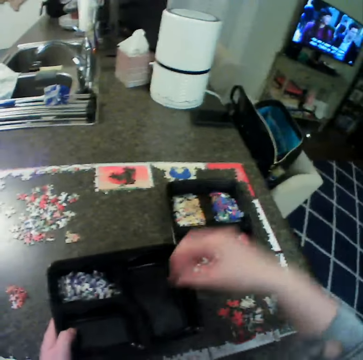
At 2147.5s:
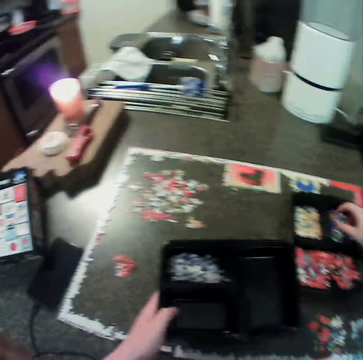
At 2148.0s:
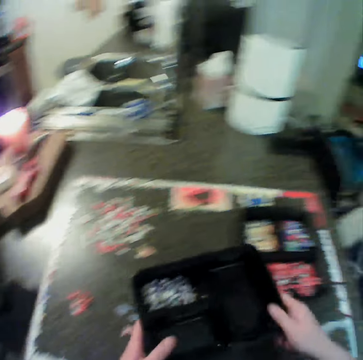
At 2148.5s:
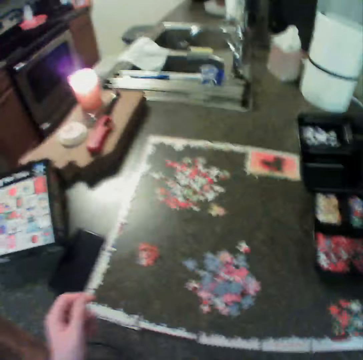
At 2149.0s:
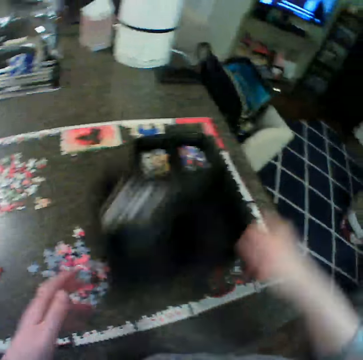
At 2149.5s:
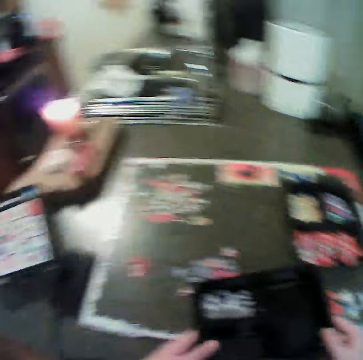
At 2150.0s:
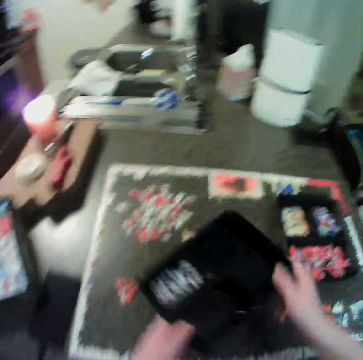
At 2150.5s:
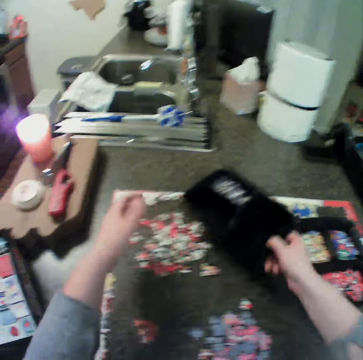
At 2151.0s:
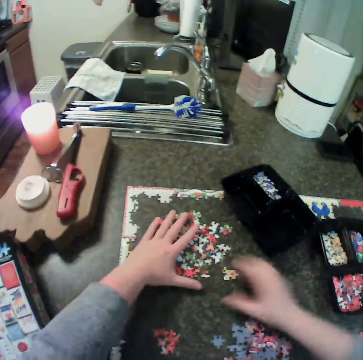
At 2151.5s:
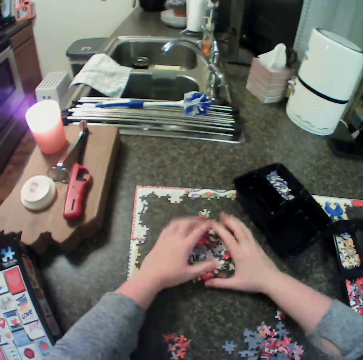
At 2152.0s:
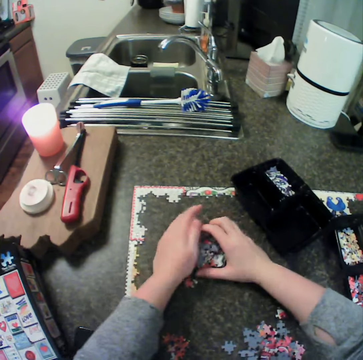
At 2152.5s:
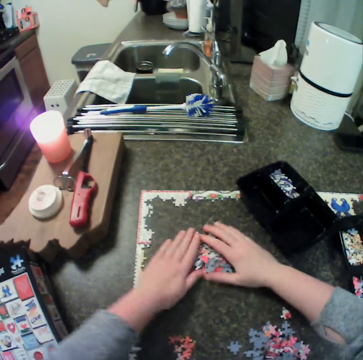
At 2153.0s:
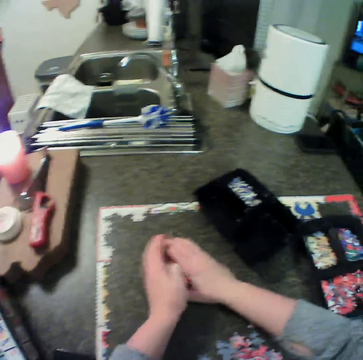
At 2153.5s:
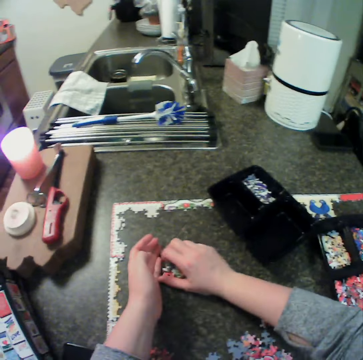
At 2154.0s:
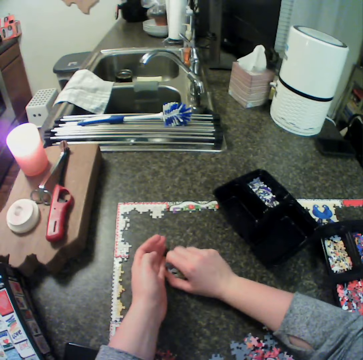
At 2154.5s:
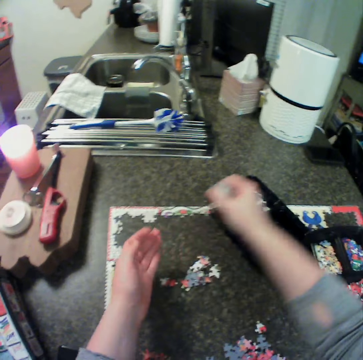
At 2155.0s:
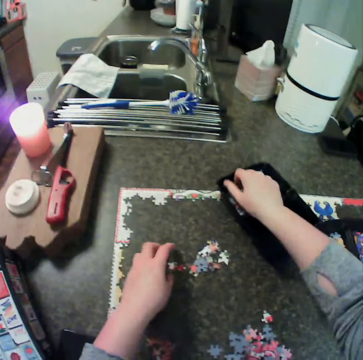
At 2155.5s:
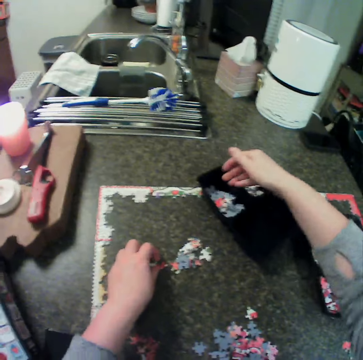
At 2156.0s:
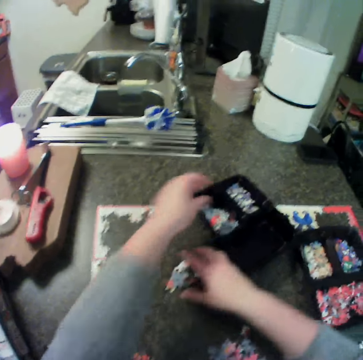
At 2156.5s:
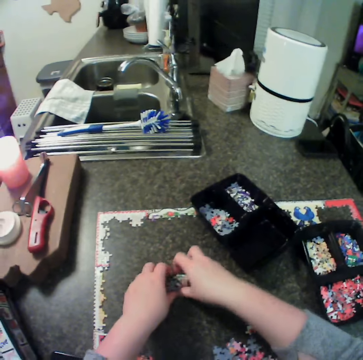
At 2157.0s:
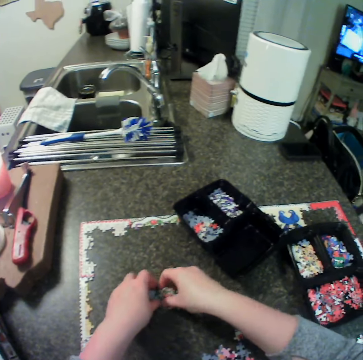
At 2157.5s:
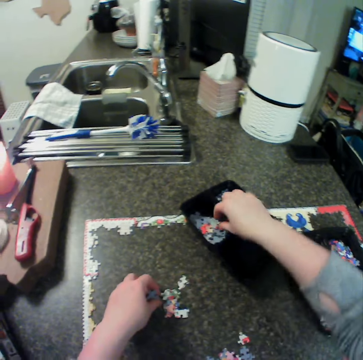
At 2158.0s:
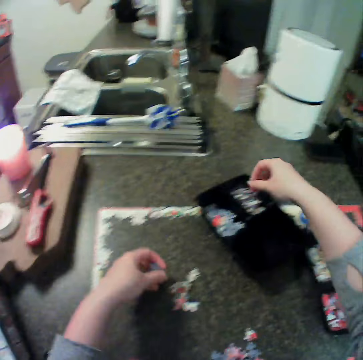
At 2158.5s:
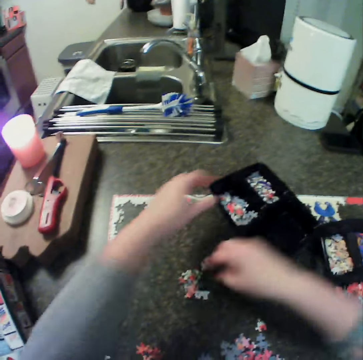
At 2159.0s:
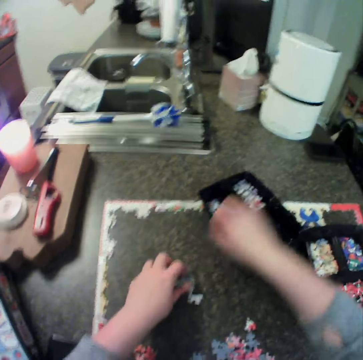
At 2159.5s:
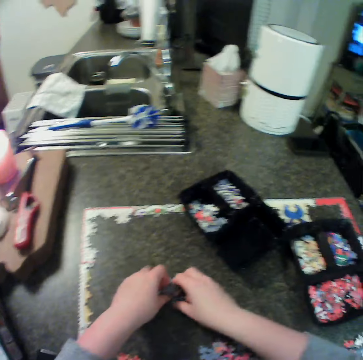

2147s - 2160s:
The camera wearer puts the craft material on the tin. They move the tin of craft material. They keep the container on the table. They carry the puzzle from the table. They collect the craft material. They put the puzzle into the container.

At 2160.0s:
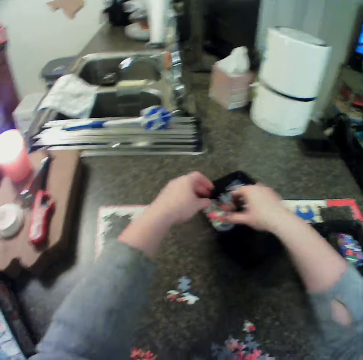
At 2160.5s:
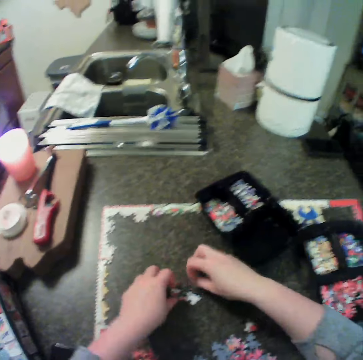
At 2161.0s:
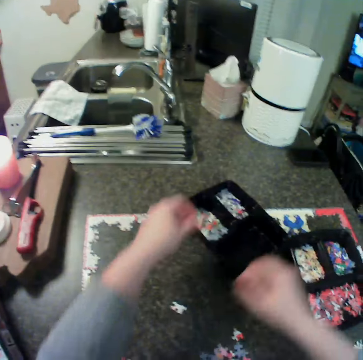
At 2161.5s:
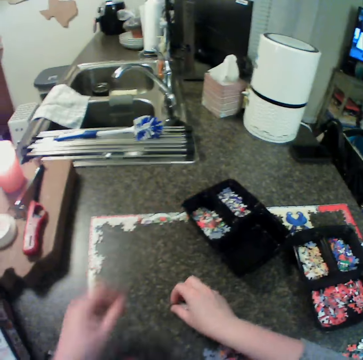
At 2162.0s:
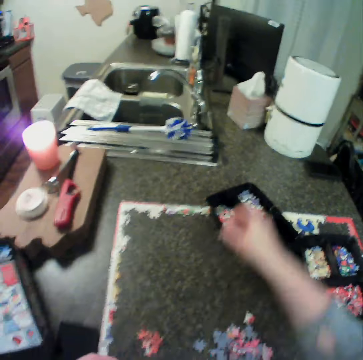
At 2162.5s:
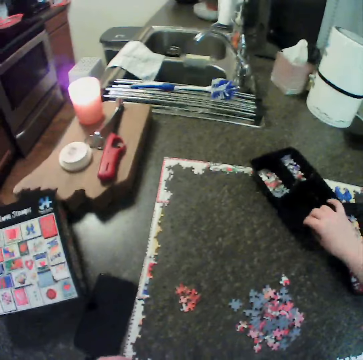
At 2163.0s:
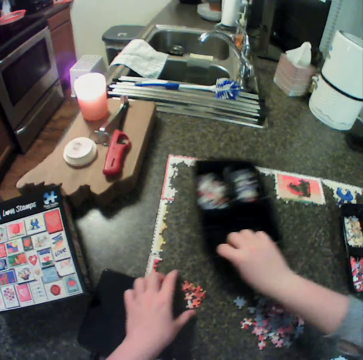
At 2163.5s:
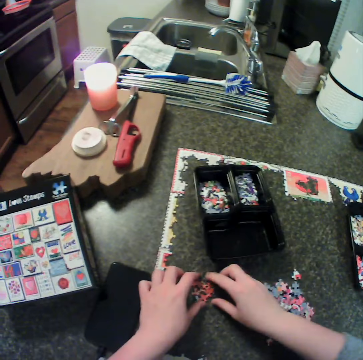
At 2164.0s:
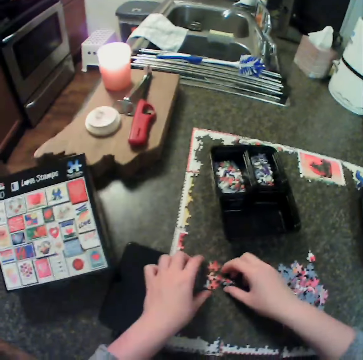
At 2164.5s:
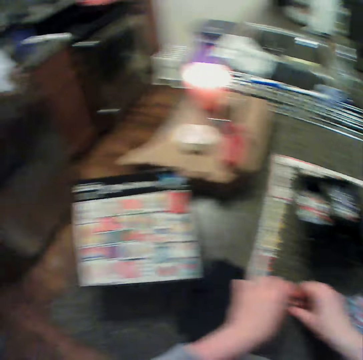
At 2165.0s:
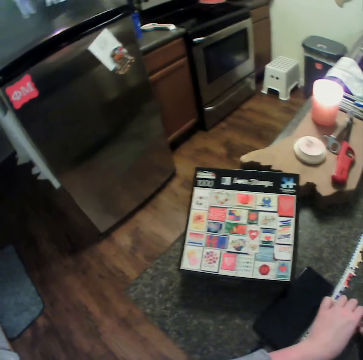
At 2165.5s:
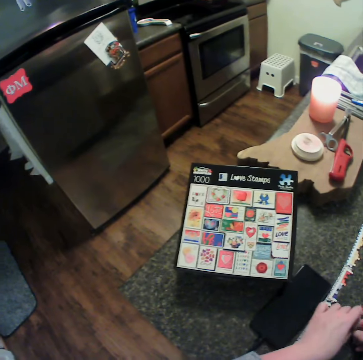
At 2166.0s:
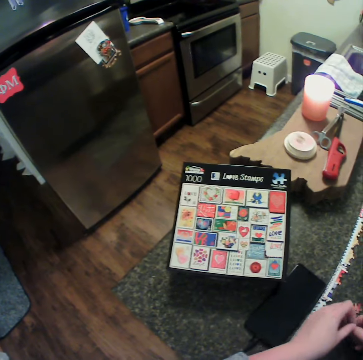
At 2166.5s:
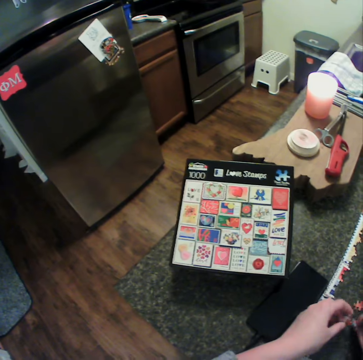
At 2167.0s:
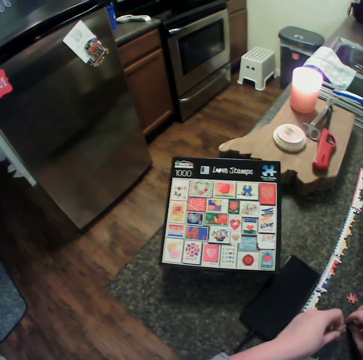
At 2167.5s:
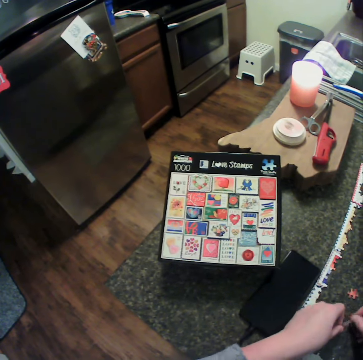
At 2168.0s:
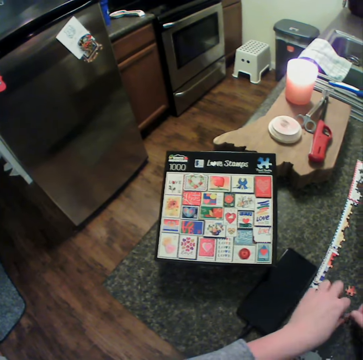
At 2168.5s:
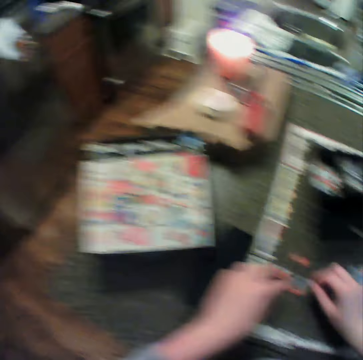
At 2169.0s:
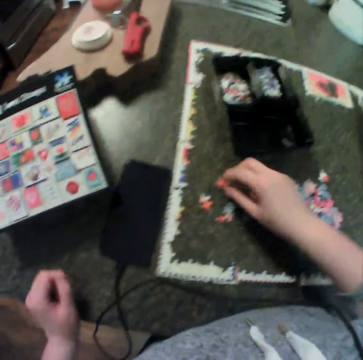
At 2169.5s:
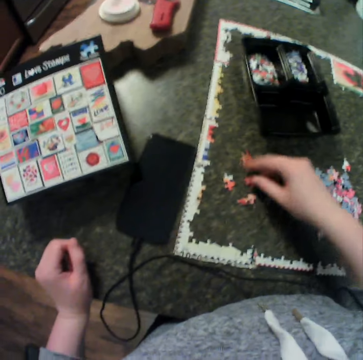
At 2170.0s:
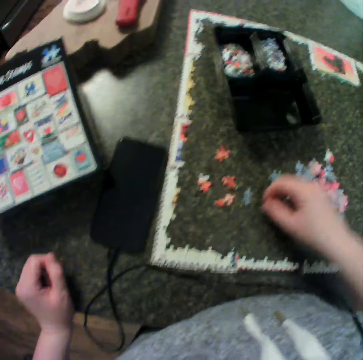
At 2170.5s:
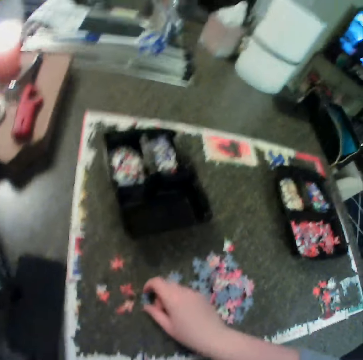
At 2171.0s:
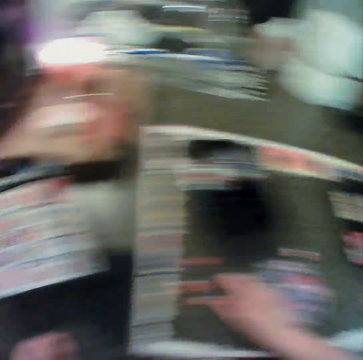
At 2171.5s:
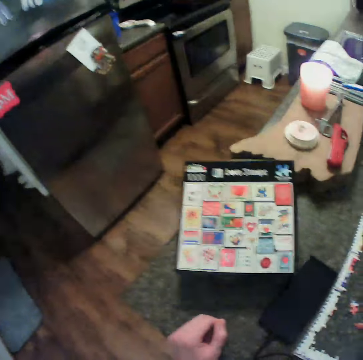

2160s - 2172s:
The camera wearer adjusts the container. They touch the craft material on the table. They look at the chart. They adjust some puzzle pieces on the table with the right hand.

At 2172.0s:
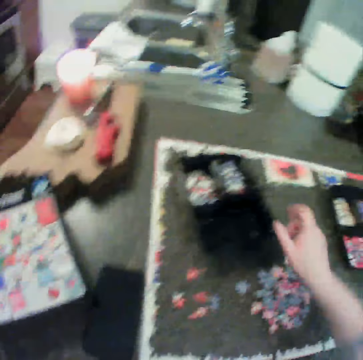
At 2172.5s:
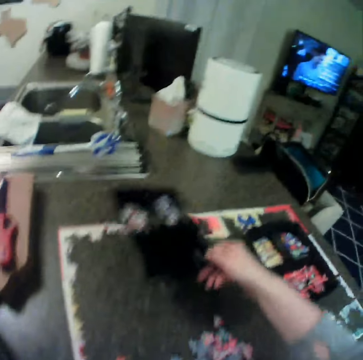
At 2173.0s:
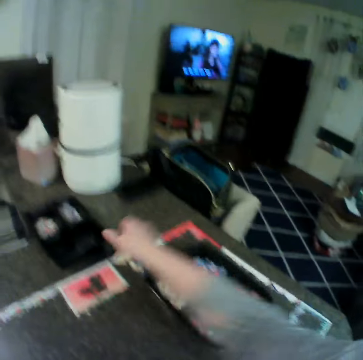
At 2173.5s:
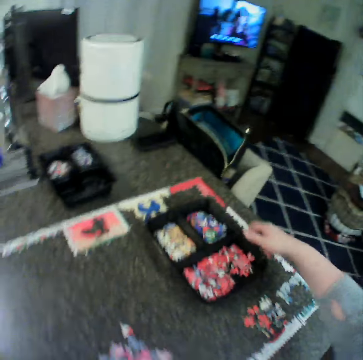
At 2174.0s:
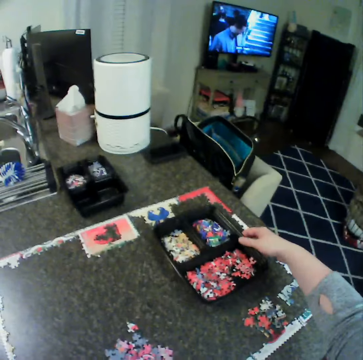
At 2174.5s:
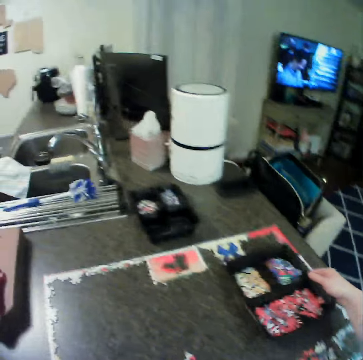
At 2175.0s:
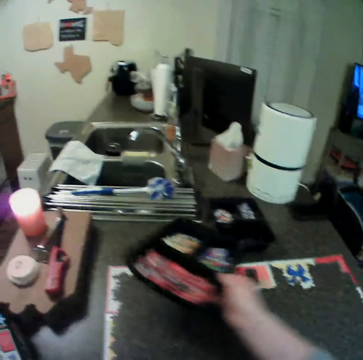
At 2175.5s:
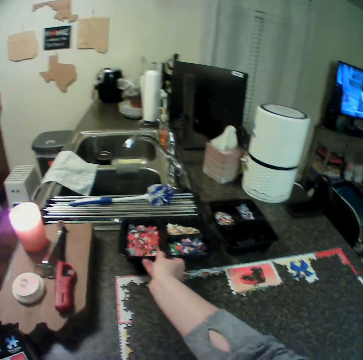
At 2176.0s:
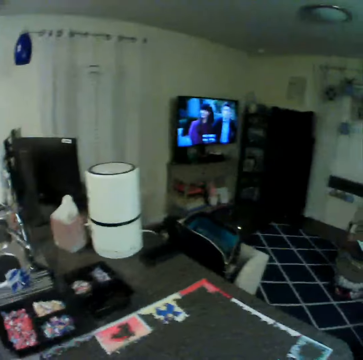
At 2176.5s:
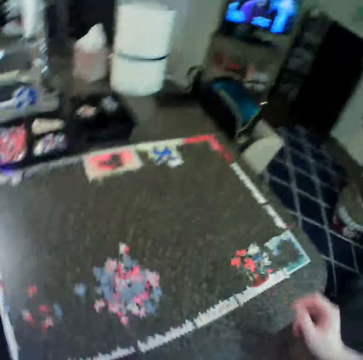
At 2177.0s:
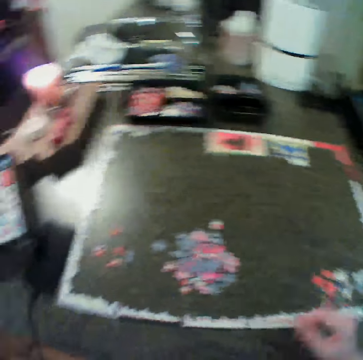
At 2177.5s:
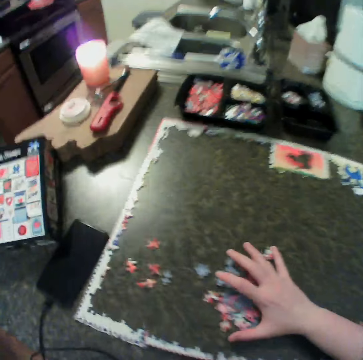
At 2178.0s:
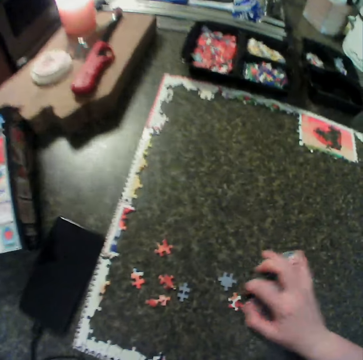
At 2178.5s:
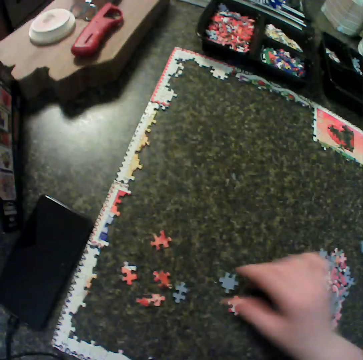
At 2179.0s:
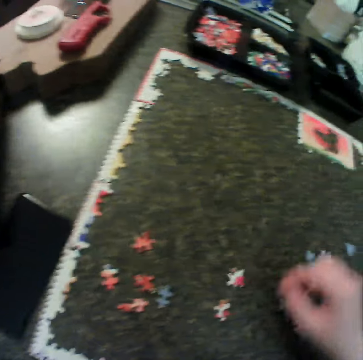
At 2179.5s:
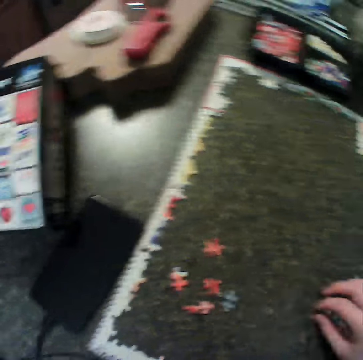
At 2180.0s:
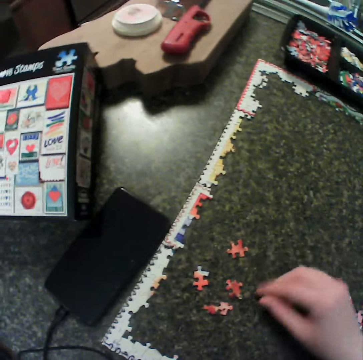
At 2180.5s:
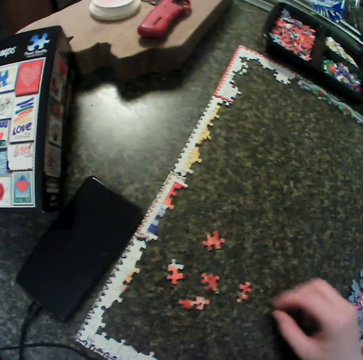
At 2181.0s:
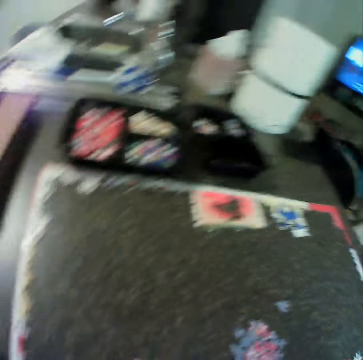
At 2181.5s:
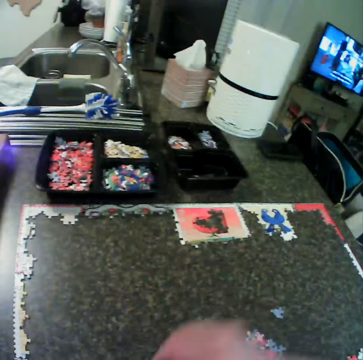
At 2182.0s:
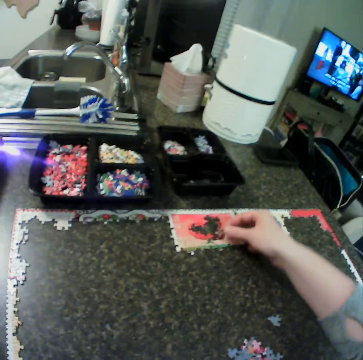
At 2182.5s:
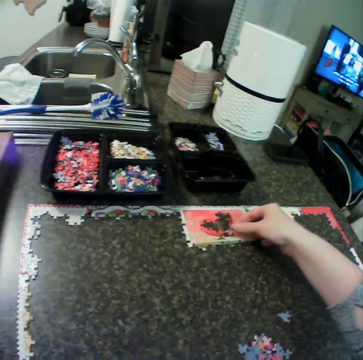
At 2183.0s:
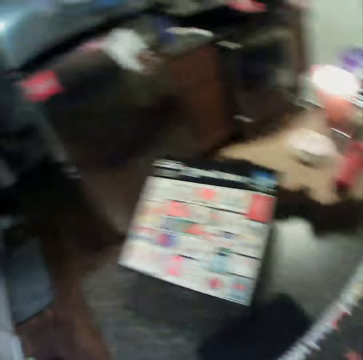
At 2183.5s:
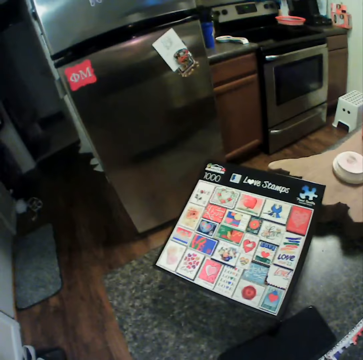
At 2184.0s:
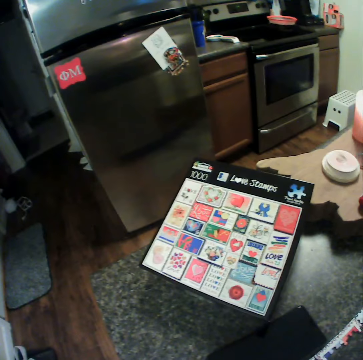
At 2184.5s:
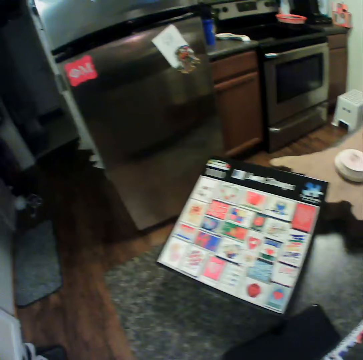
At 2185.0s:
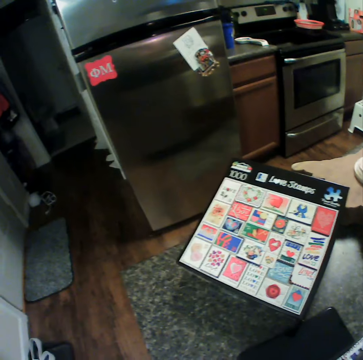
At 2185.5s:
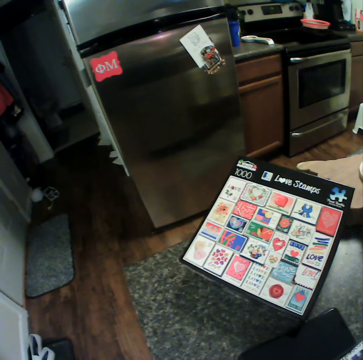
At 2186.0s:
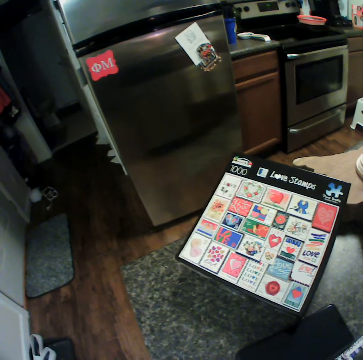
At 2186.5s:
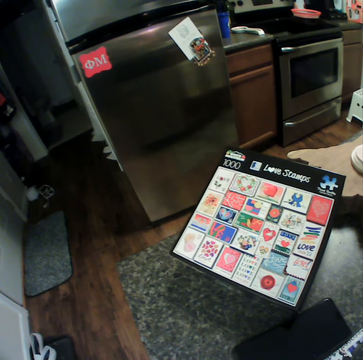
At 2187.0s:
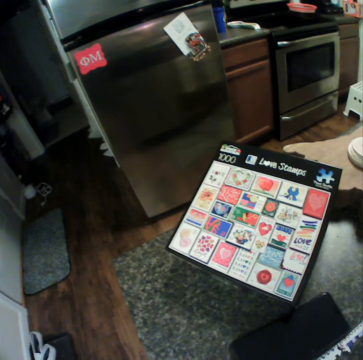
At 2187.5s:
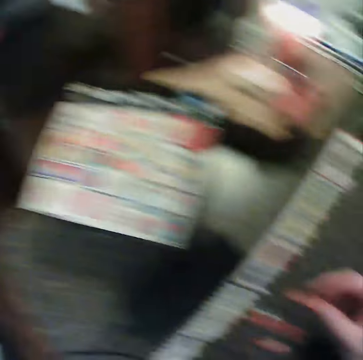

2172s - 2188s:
The camera wearer carries the container. They keep the container. They move the tin of craft material aside. They carry the first container. They keep the container on the table. They move a hand. They adjust some puzzle pieces on the table. They hold the puzzle piece, move the puzzle pieces, touch the puzzle piece, pick up the puzzle piece and put the puzzle piece on the jigsaw. They look at the chart.
